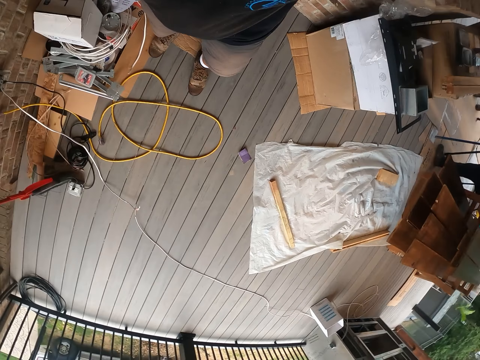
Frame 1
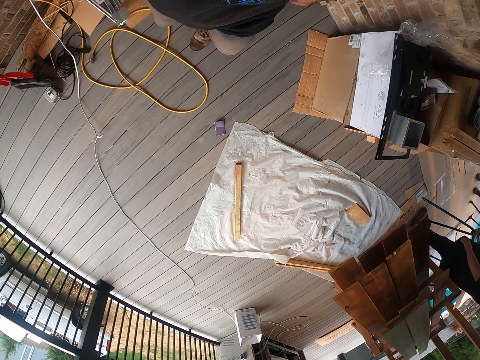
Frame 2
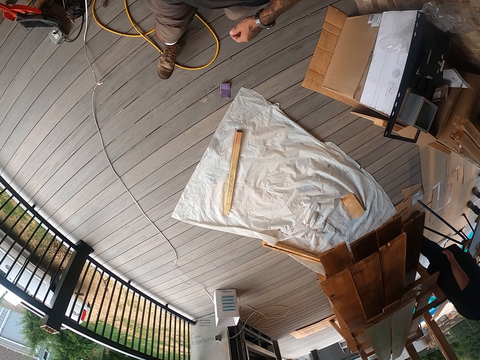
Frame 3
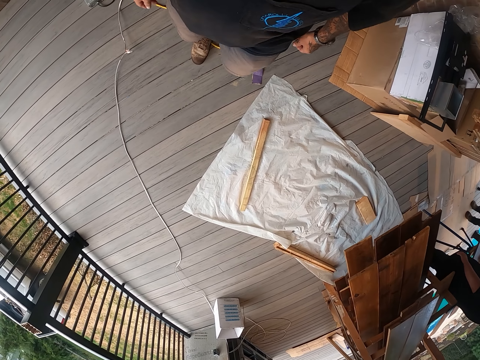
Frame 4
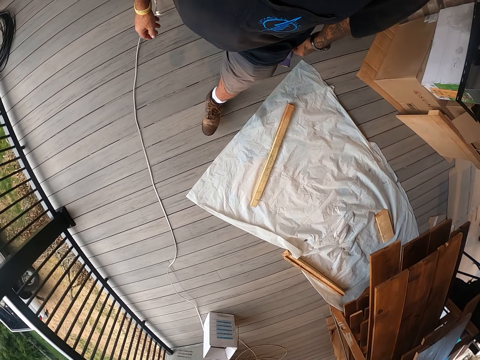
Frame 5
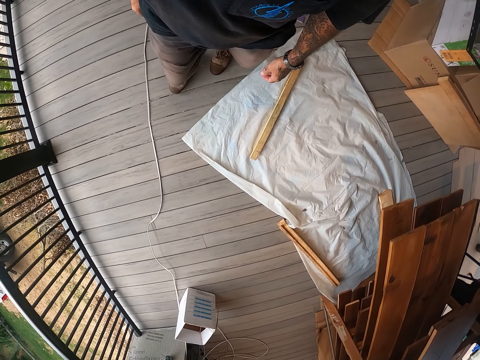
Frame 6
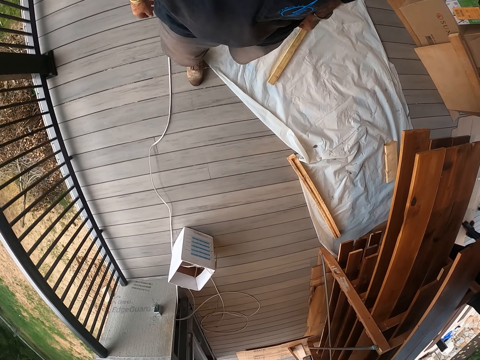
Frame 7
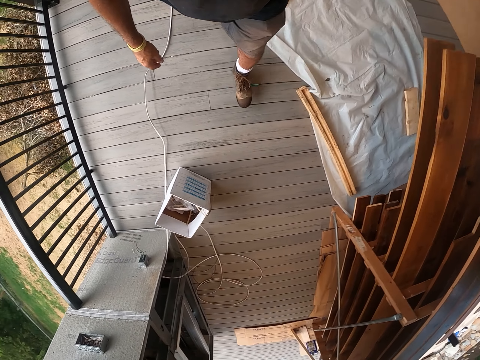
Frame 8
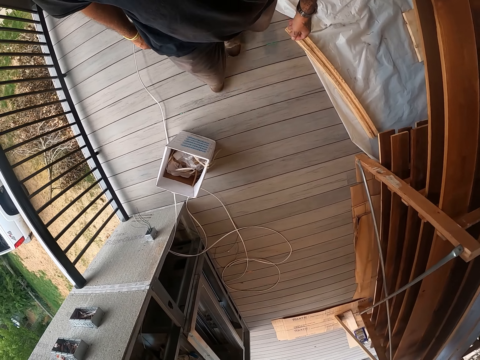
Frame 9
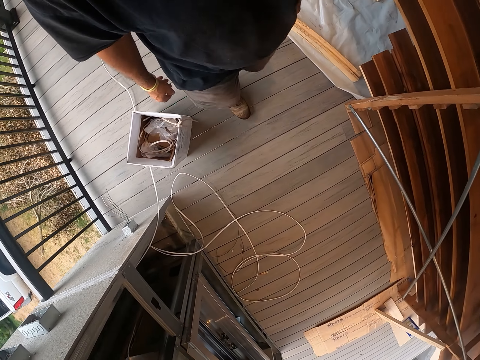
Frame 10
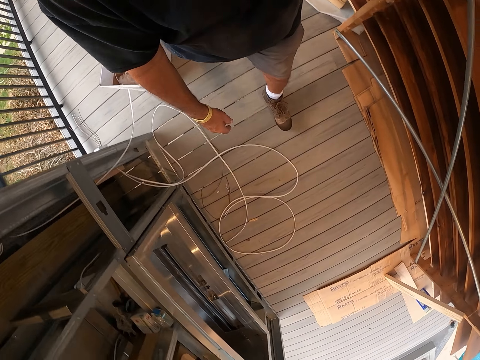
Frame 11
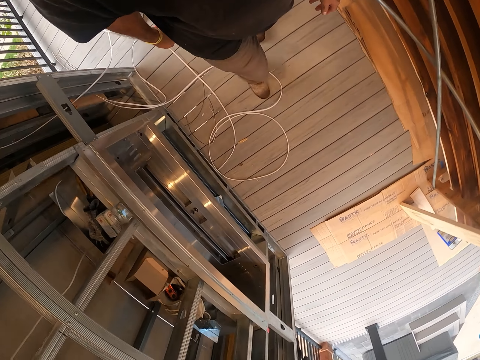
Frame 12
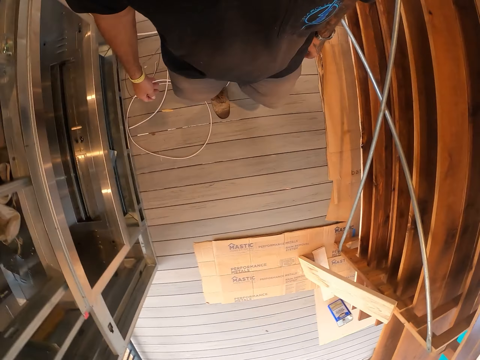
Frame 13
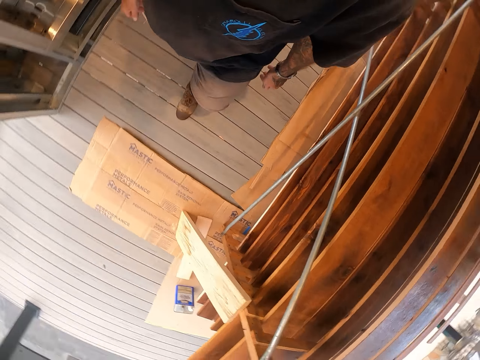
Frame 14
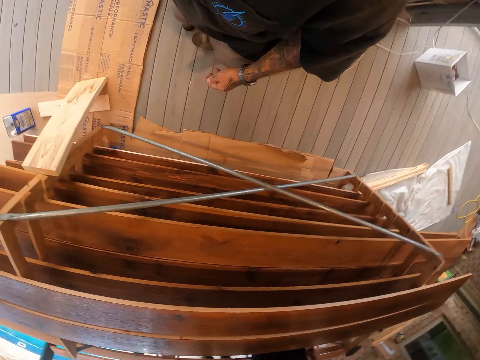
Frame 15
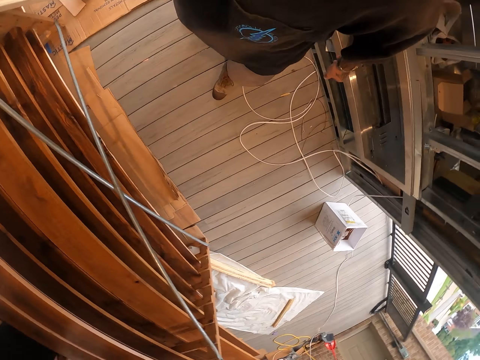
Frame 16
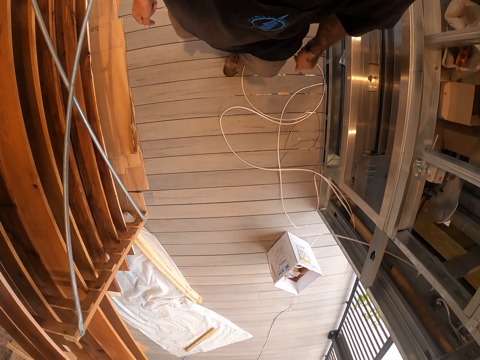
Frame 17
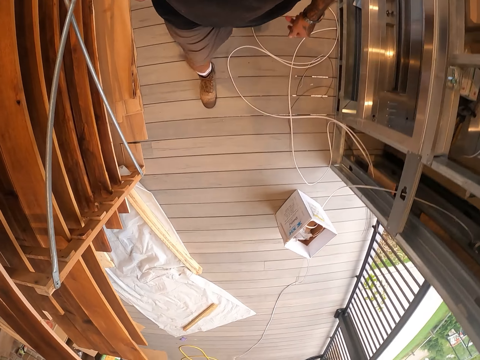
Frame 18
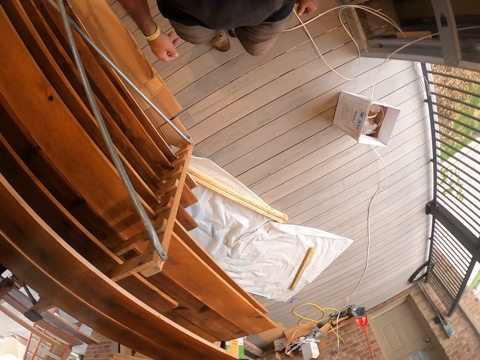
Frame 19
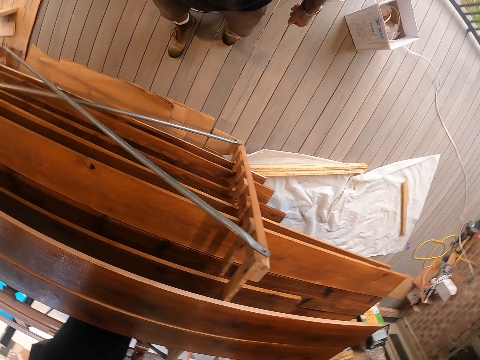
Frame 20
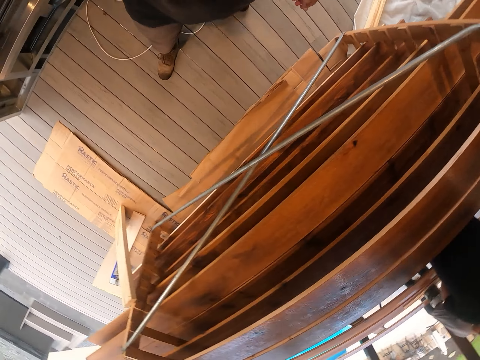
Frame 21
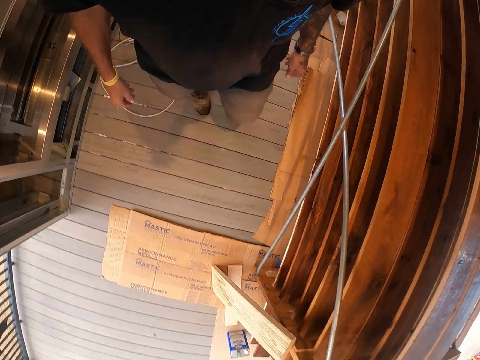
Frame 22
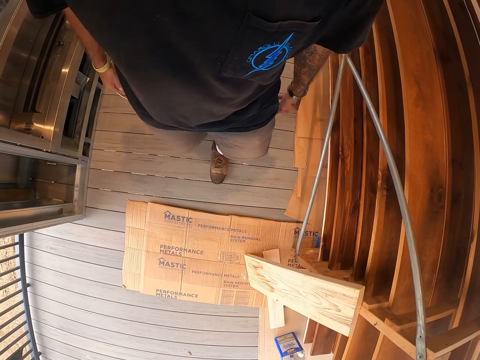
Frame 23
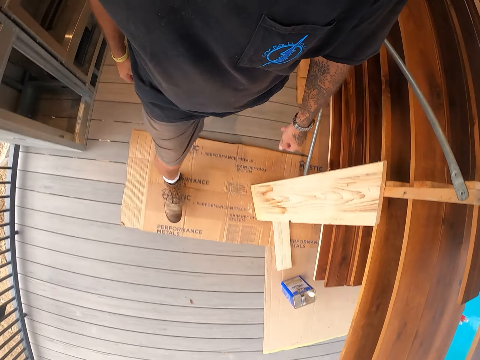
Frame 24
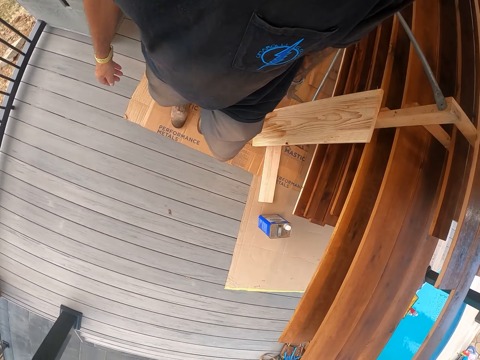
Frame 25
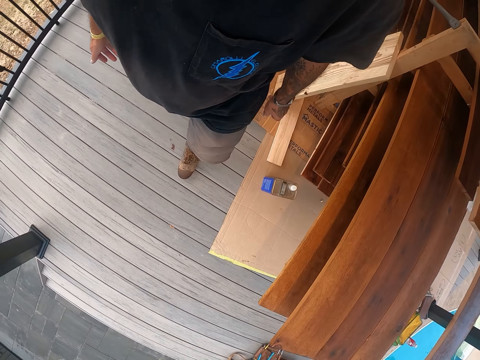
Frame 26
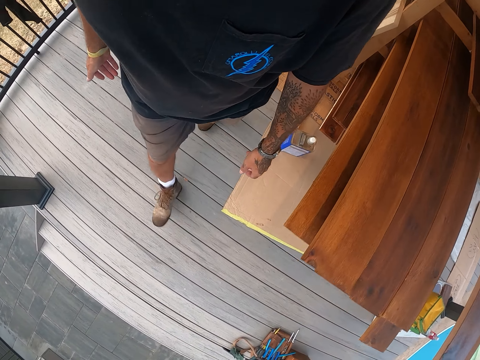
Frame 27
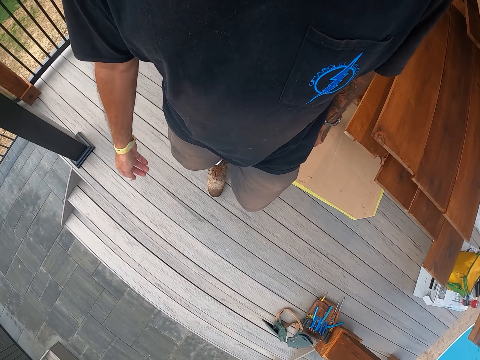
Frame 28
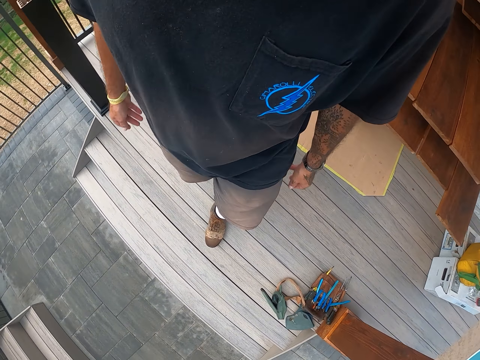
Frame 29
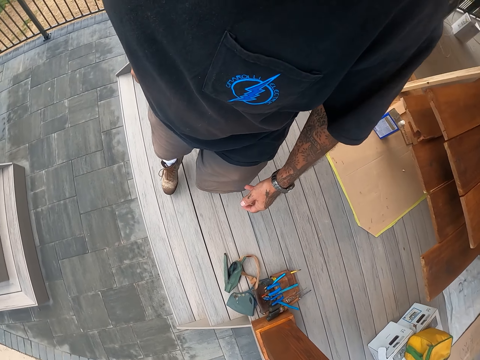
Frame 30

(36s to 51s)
The camera wearer walks around.

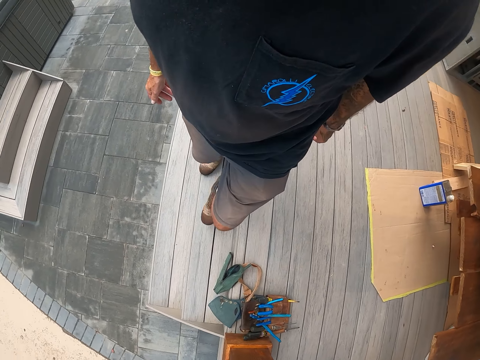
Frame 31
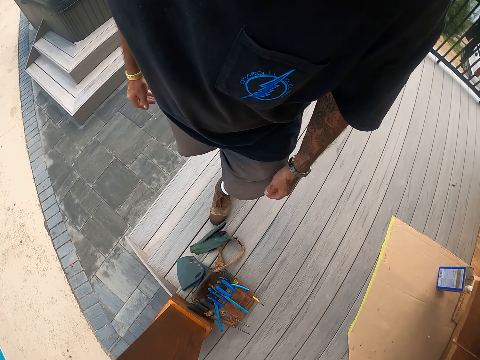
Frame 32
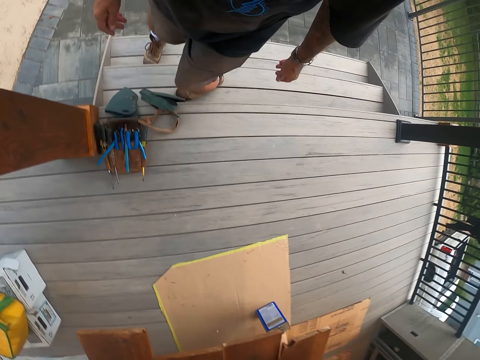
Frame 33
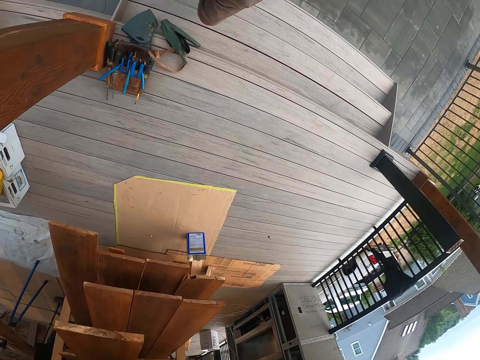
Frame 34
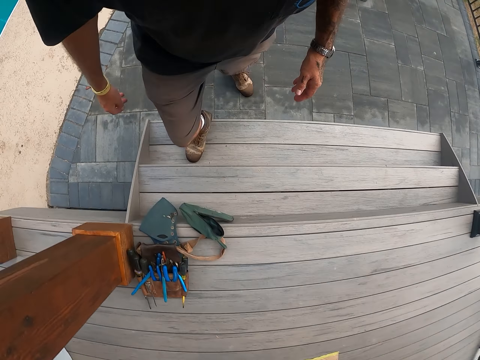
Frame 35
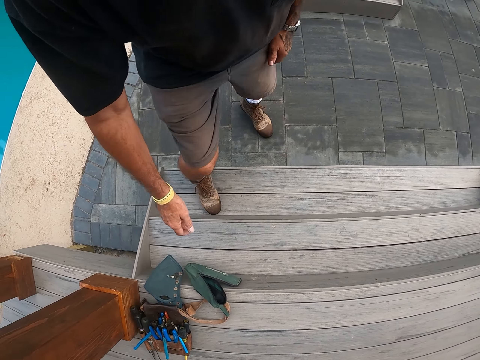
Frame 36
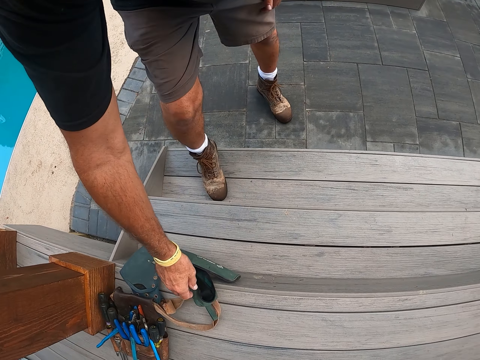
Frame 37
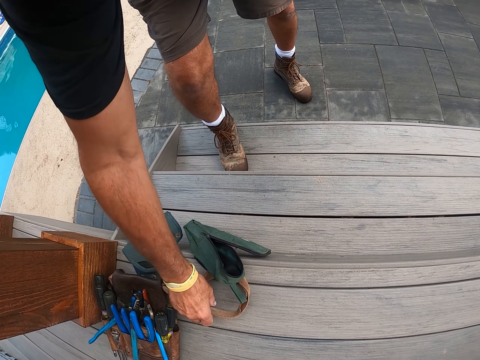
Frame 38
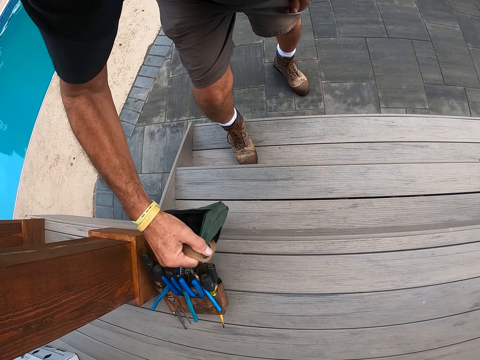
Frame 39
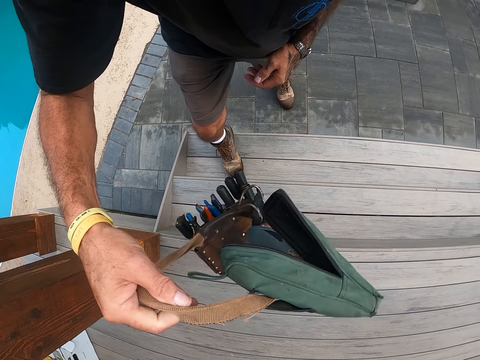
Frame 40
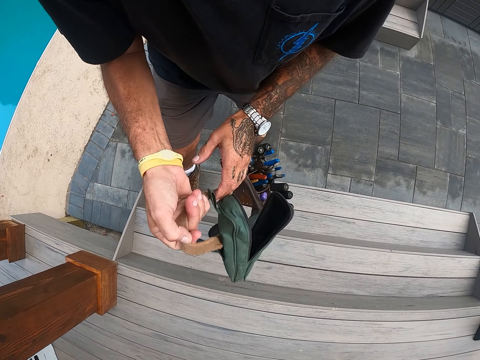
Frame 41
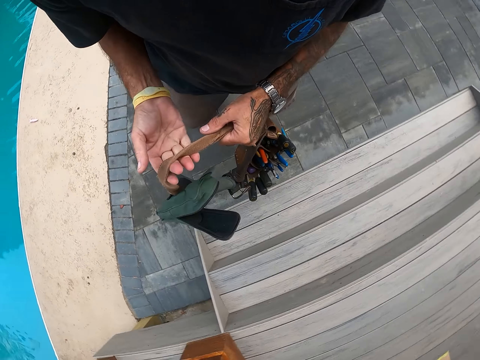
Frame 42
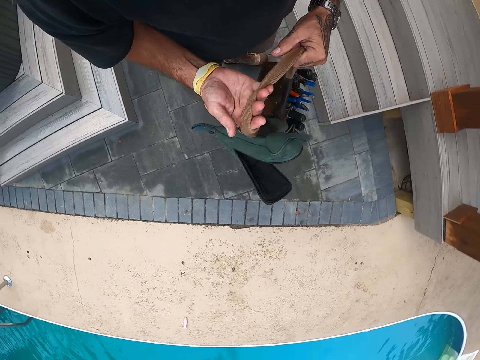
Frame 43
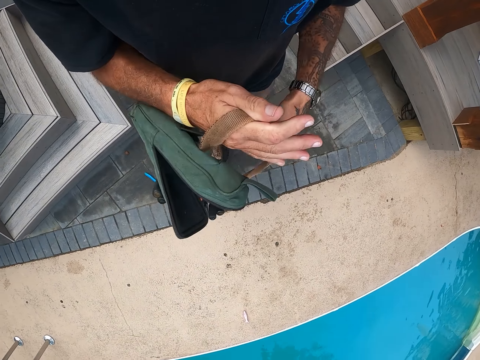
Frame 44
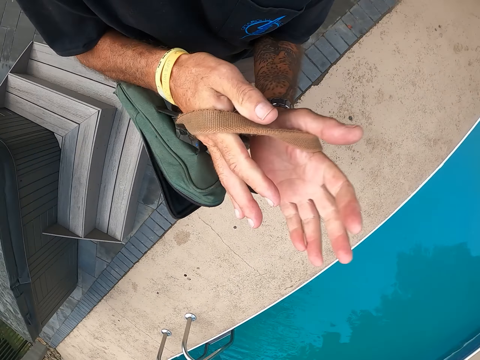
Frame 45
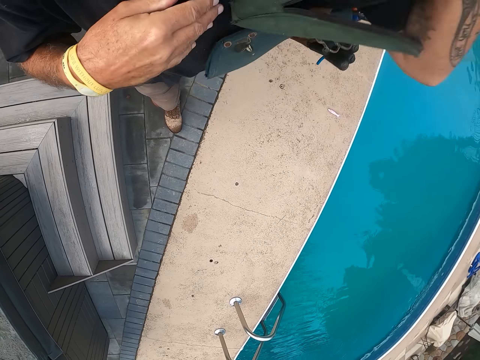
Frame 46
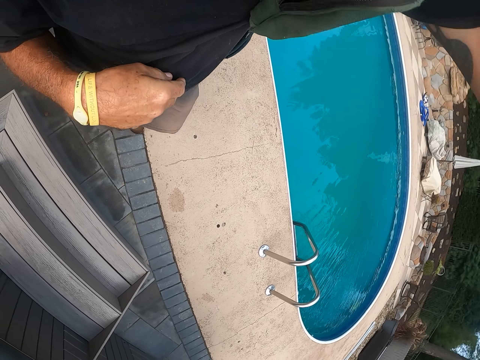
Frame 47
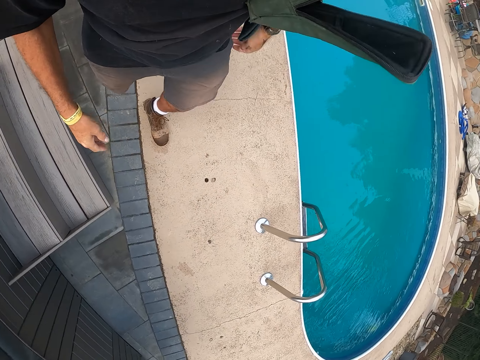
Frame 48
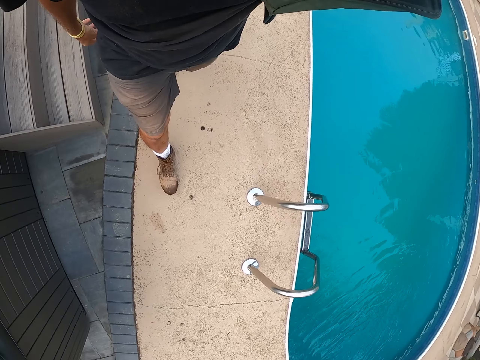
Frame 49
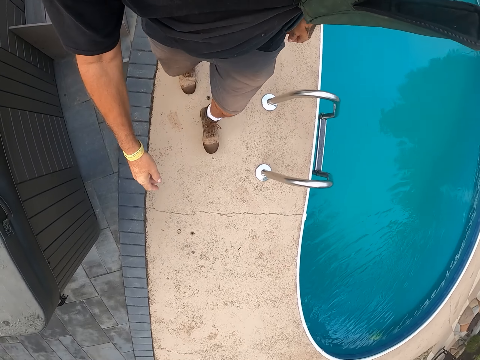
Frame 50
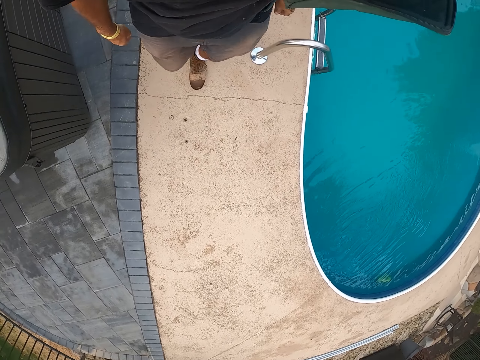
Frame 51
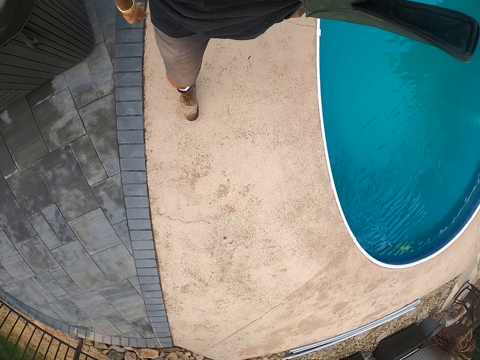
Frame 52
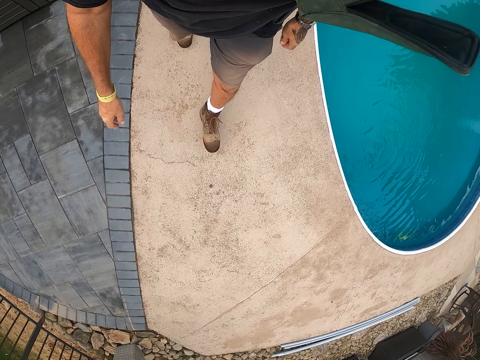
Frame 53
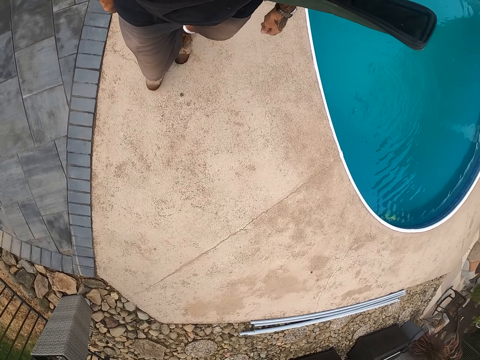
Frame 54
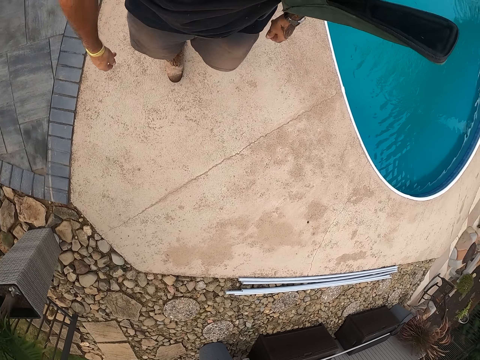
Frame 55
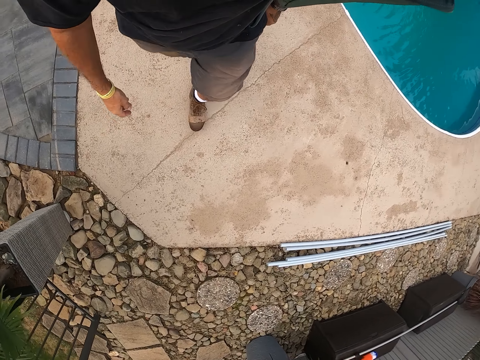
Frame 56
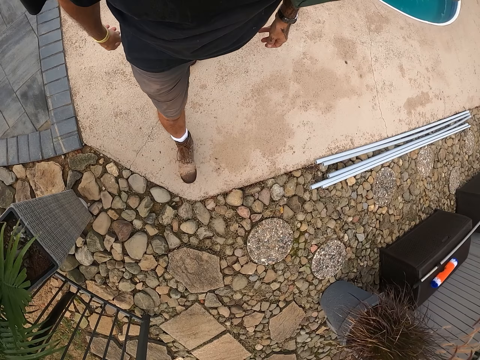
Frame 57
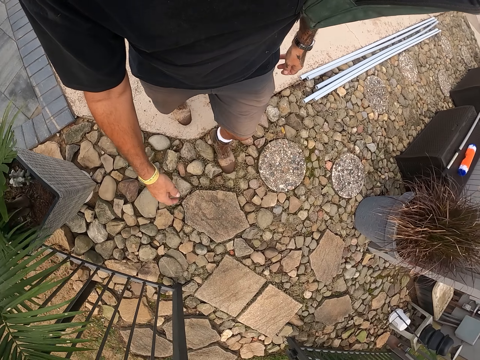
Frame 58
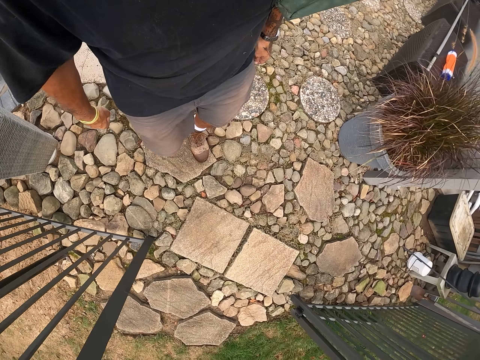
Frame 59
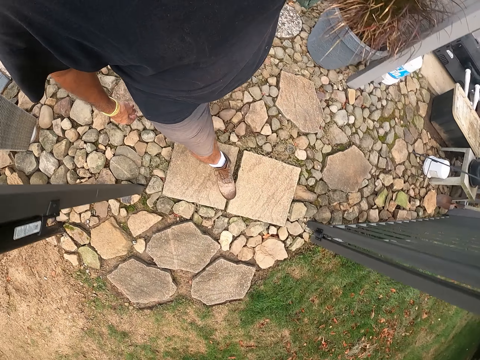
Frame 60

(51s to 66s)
The camera wearer picks up a bag. They carry the bag on the shoulder and walk around.
